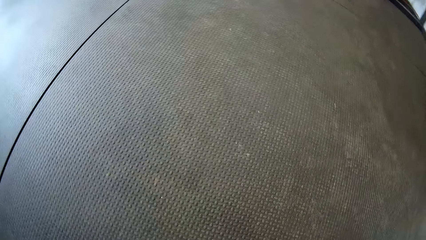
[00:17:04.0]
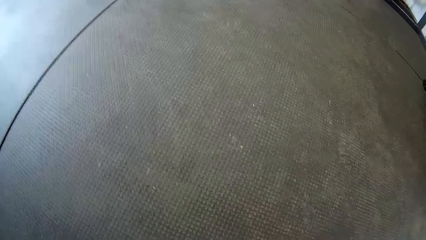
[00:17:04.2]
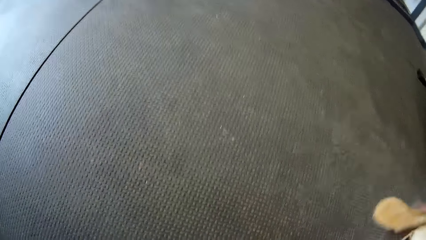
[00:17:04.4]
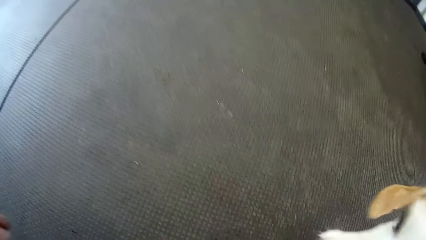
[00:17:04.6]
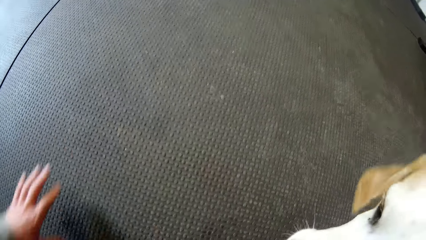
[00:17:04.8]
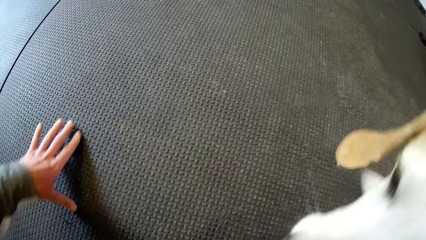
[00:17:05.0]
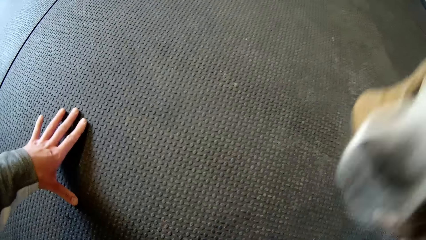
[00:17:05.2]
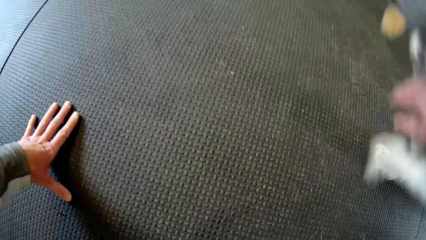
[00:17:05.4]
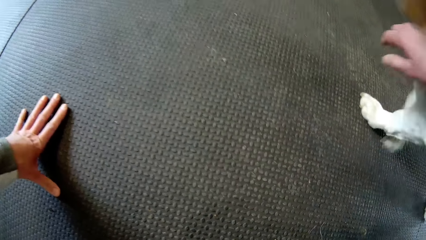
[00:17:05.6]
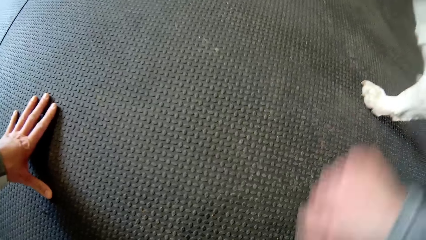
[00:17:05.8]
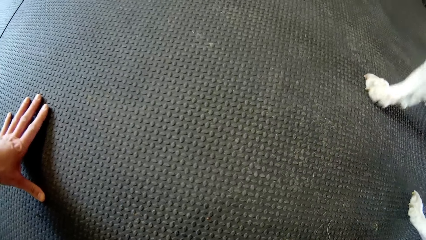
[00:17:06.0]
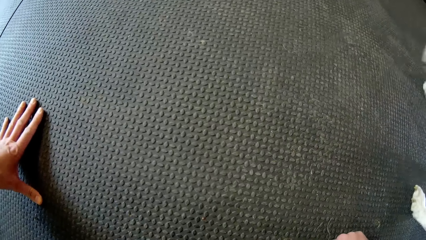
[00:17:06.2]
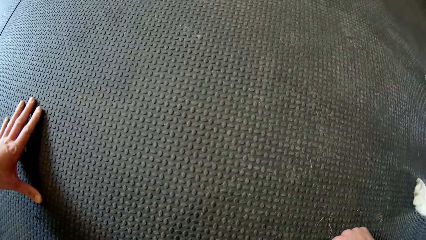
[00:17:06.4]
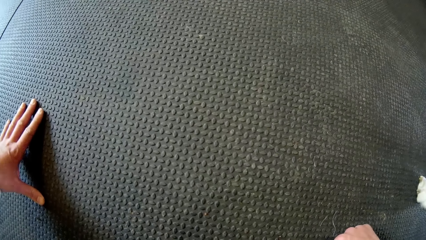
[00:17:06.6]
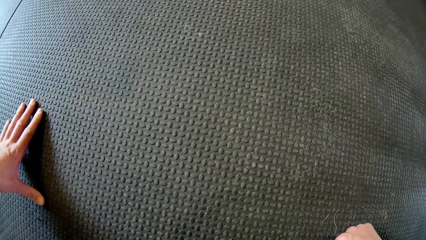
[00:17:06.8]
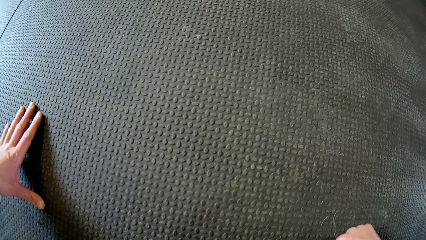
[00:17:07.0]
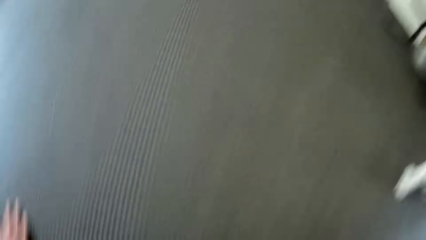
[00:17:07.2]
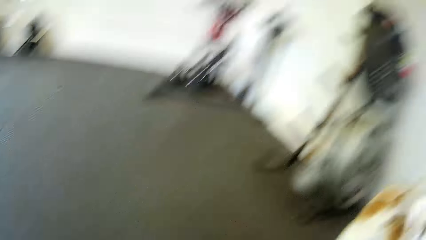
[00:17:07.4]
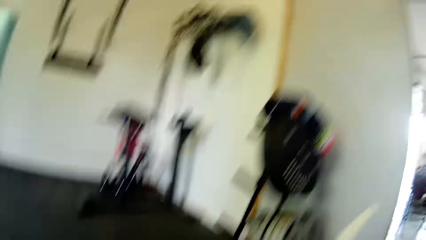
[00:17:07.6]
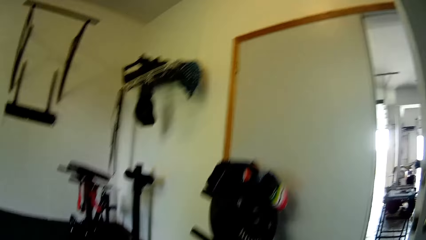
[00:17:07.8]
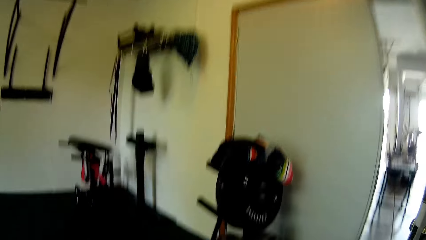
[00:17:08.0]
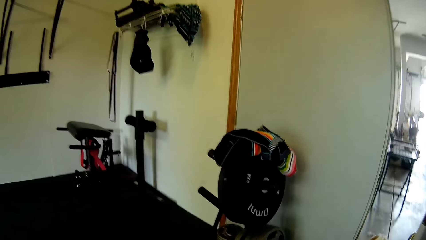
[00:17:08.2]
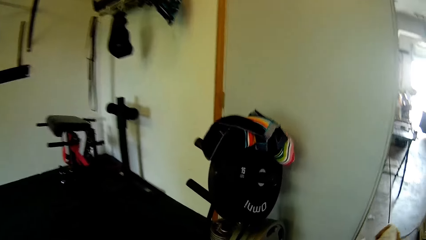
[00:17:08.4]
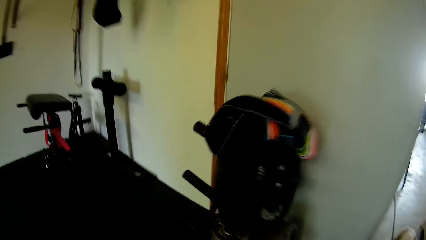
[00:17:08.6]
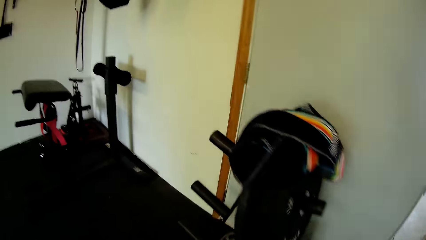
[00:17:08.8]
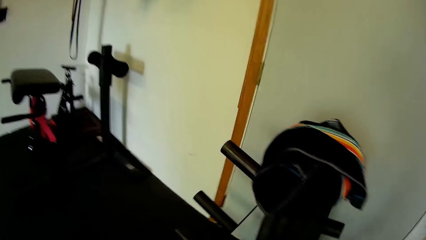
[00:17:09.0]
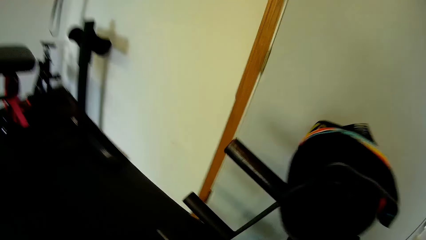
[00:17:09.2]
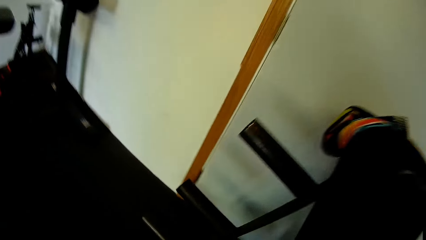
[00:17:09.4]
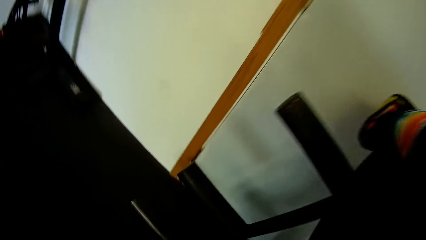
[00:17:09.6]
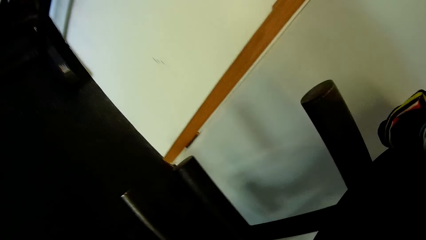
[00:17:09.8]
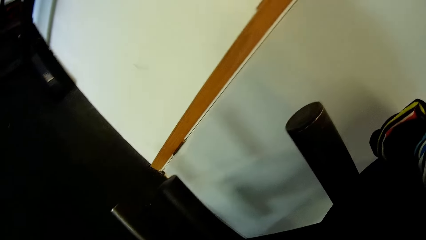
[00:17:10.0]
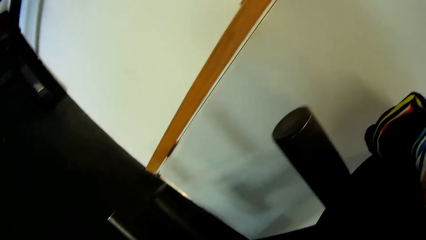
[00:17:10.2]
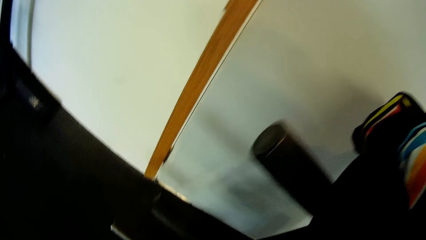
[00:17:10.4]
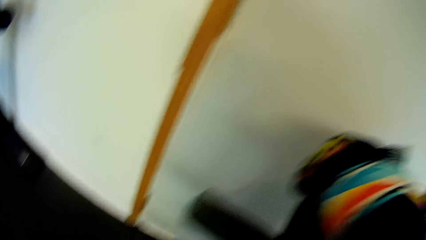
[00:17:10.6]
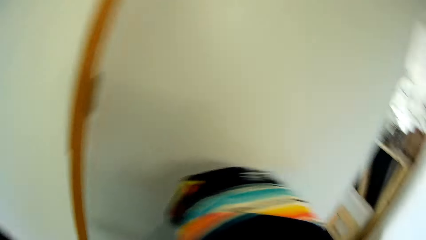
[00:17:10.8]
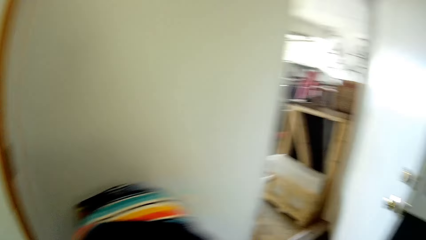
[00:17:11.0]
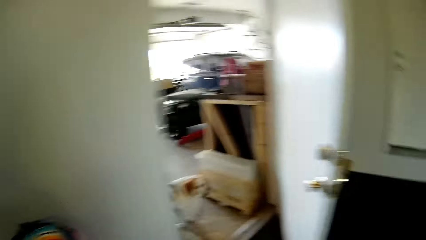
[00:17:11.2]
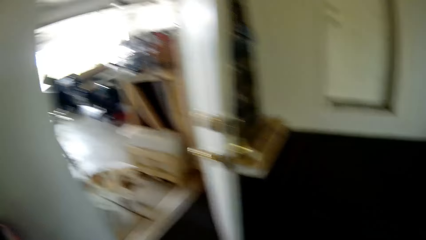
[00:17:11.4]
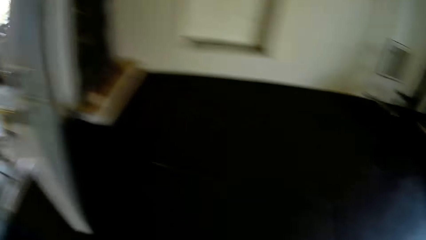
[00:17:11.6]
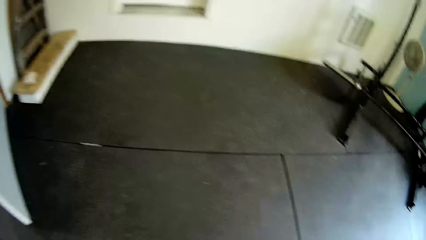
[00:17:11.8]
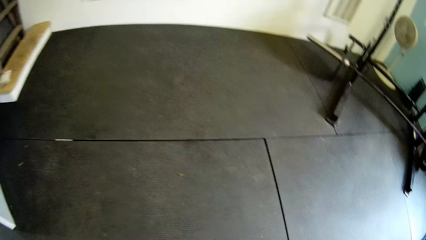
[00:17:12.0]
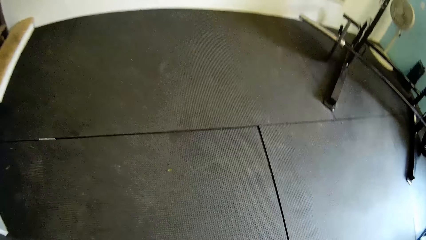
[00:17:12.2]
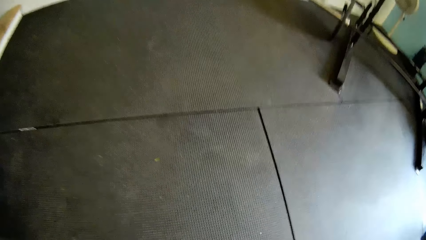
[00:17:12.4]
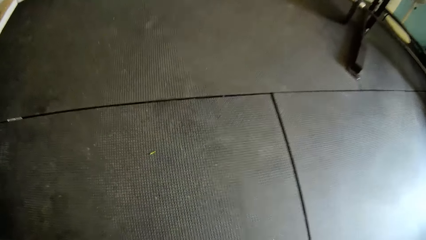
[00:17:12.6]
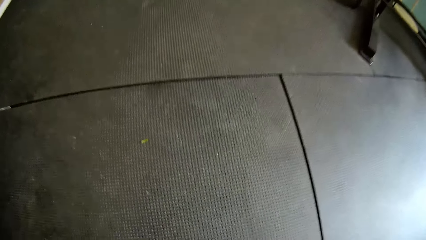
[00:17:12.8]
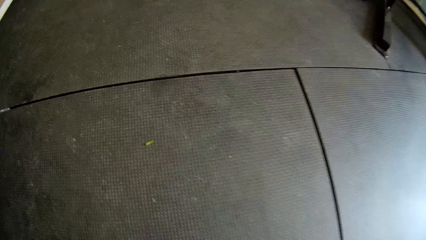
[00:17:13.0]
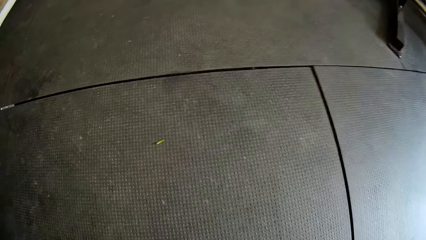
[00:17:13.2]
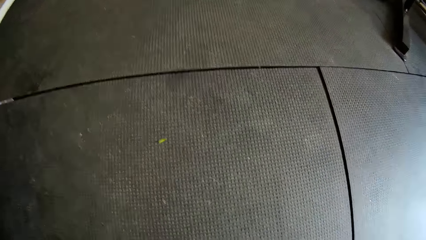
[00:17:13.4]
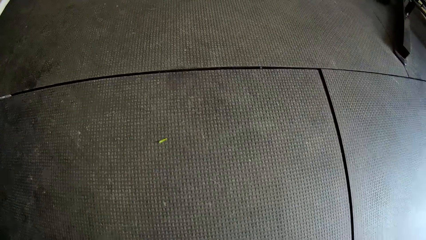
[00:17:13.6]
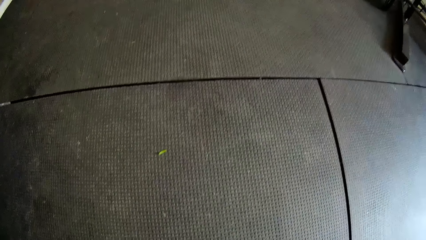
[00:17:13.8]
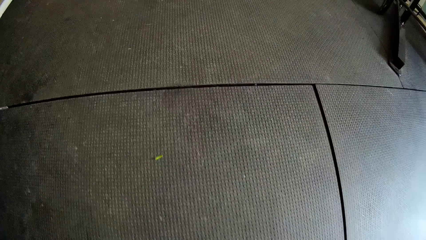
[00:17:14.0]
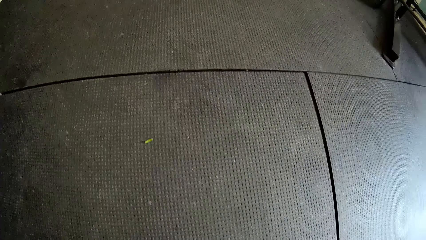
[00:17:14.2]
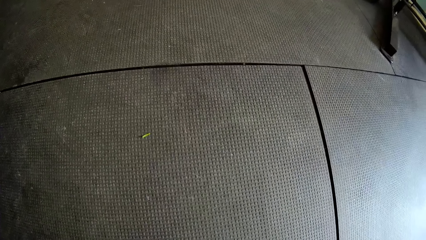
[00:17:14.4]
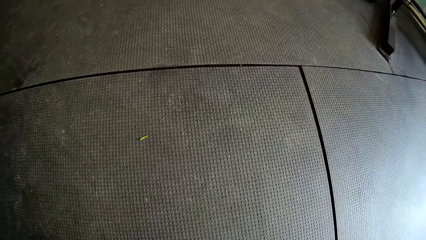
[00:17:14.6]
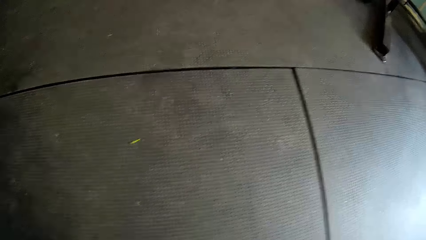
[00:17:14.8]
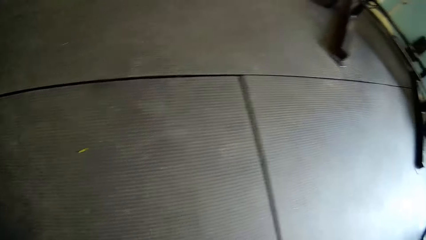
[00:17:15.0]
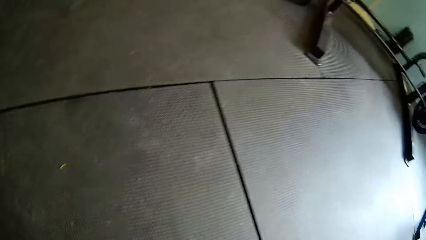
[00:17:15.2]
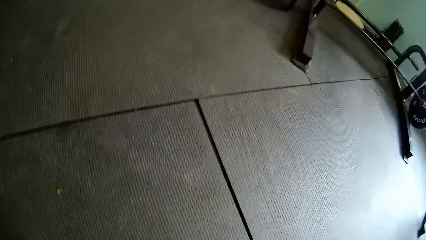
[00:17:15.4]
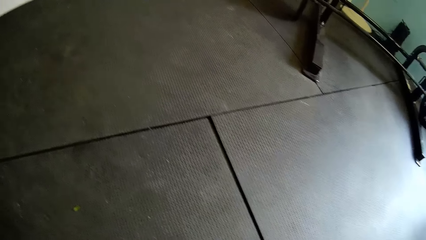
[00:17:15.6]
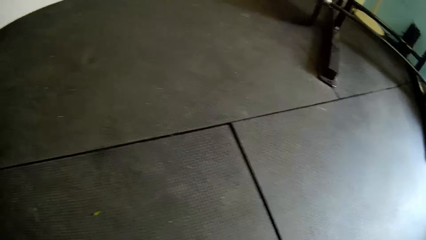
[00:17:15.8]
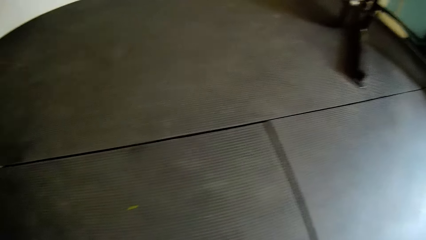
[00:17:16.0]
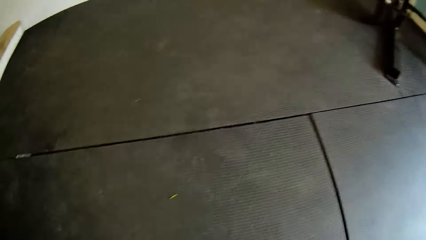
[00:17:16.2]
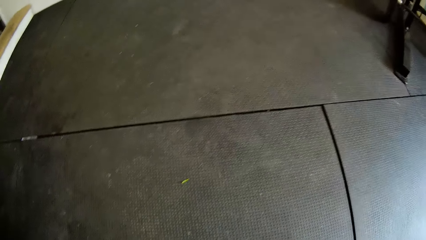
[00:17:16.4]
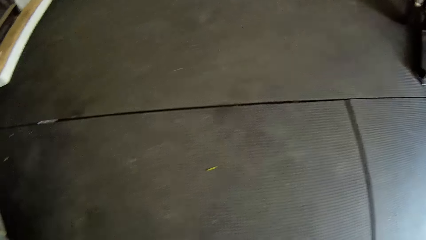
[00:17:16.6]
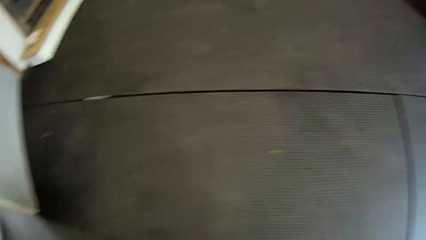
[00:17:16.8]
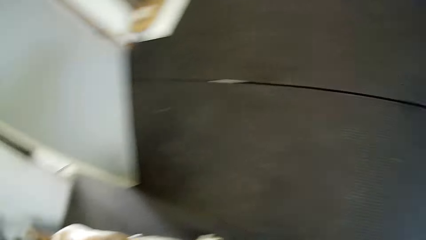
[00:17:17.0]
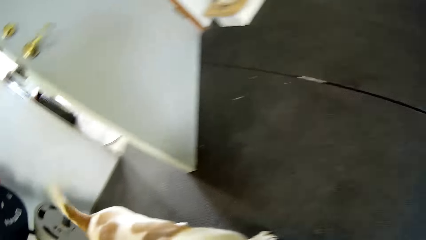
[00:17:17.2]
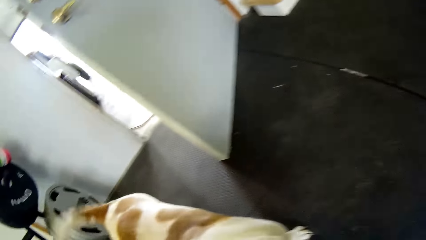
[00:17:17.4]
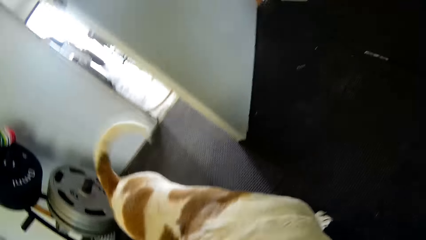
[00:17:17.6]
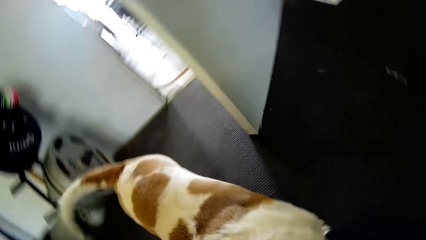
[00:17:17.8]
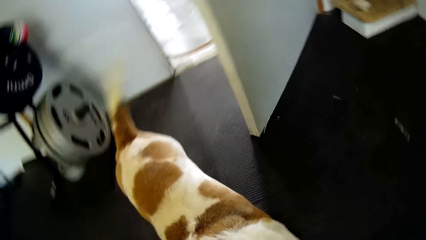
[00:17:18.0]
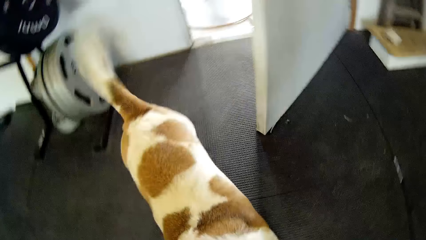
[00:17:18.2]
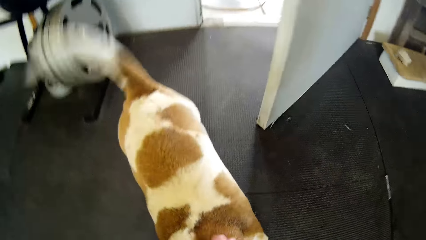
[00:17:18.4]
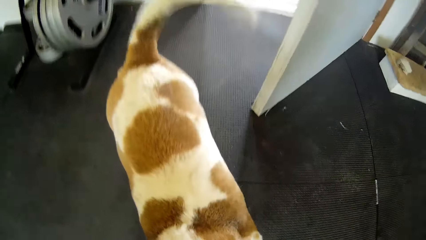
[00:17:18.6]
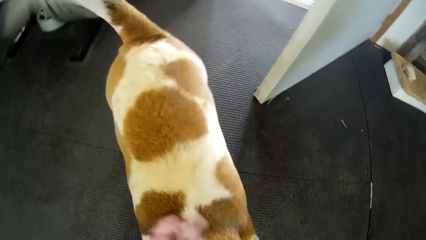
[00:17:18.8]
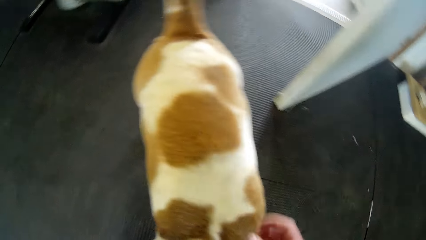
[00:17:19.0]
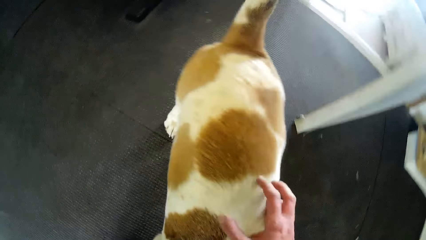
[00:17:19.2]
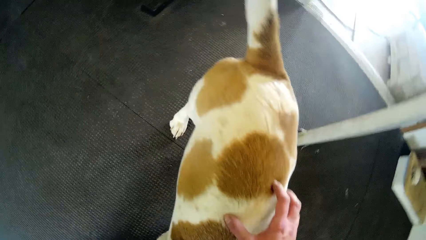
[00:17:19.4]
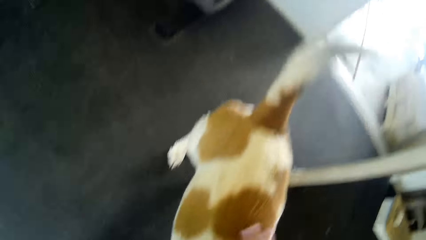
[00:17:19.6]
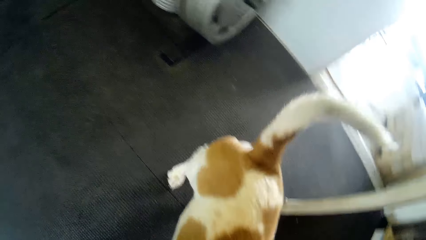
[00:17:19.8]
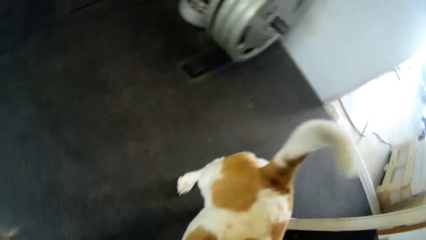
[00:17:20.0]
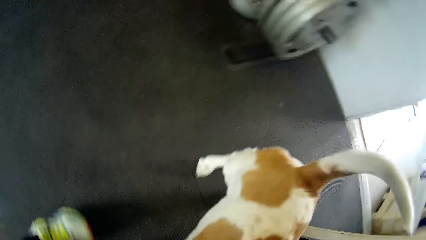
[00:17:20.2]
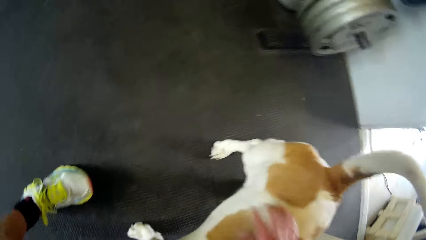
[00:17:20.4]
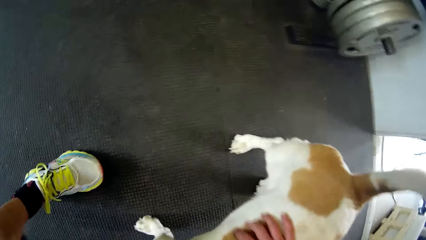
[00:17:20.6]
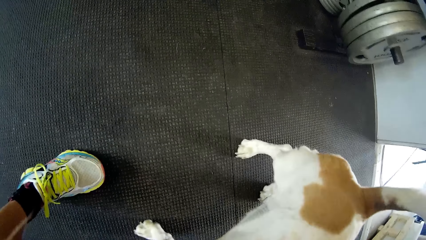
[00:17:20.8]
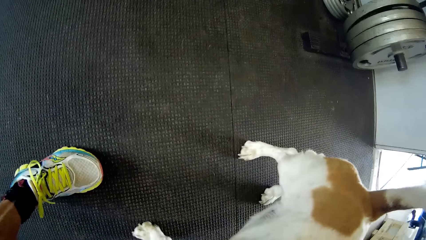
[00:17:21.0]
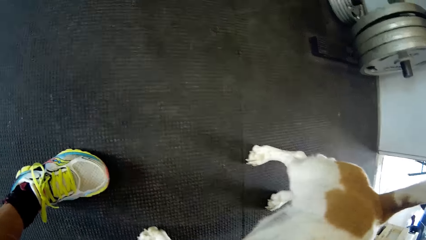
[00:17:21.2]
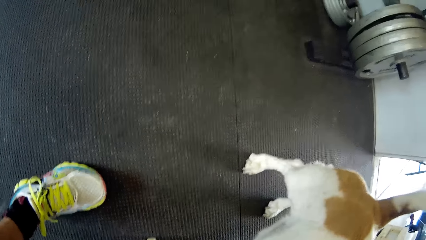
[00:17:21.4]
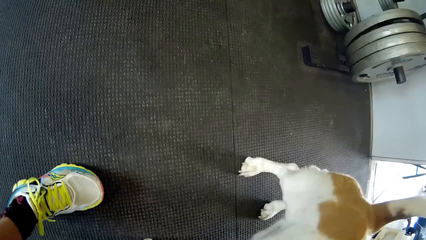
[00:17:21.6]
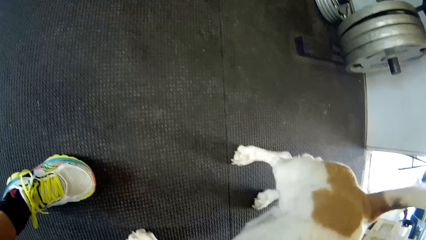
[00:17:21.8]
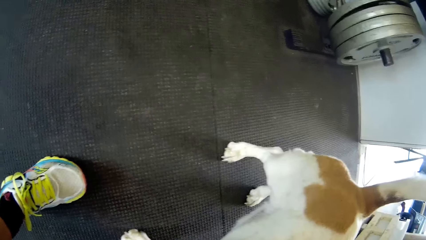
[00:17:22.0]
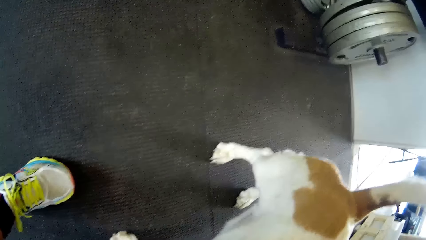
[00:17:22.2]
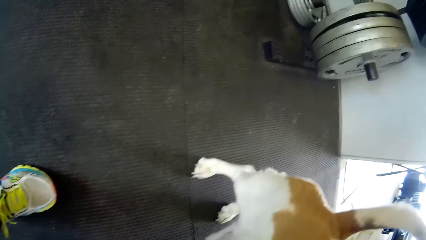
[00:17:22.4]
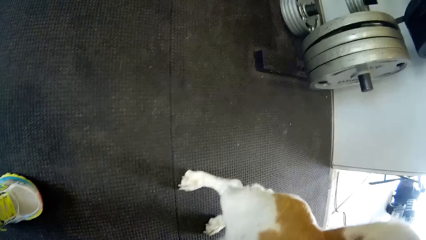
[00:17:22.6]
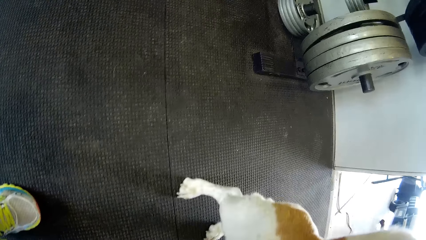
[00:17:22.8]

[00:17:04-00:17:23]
The camera wearer places her left hand on the ground. She touches the dog with her right hand.
